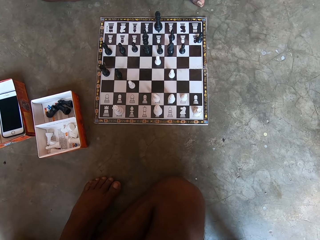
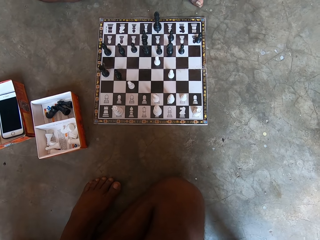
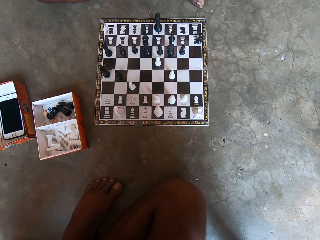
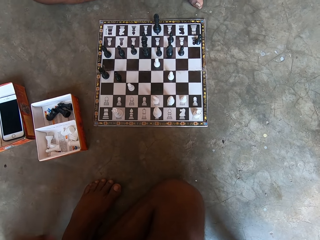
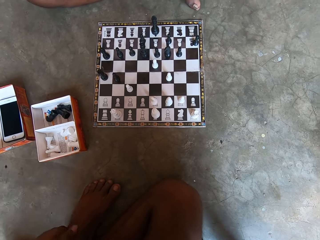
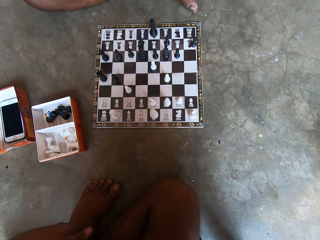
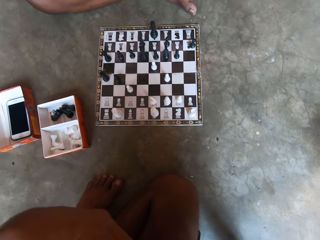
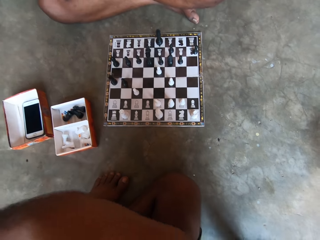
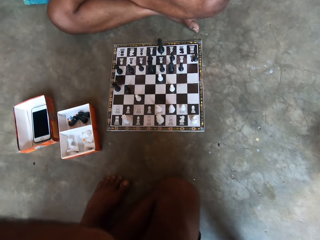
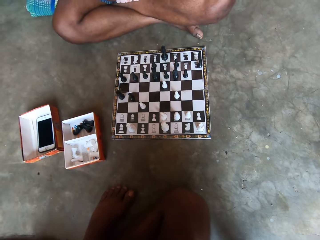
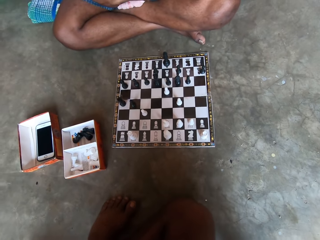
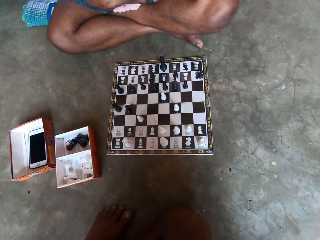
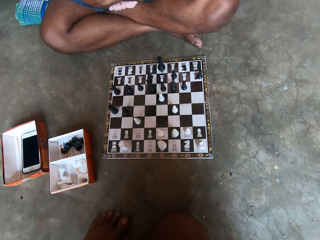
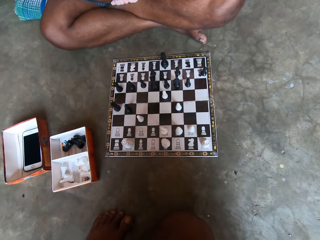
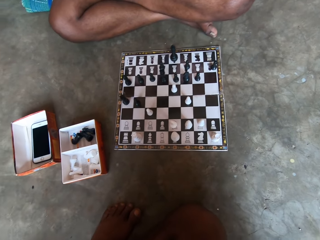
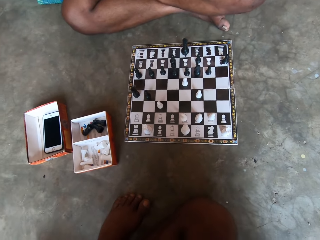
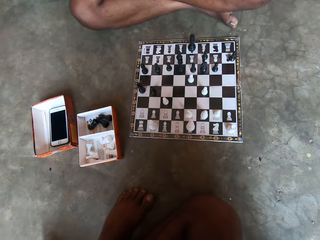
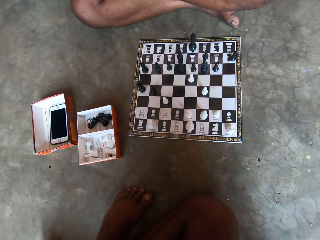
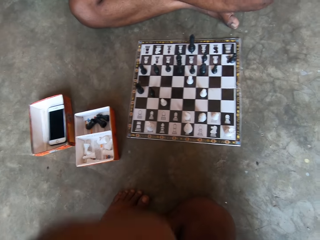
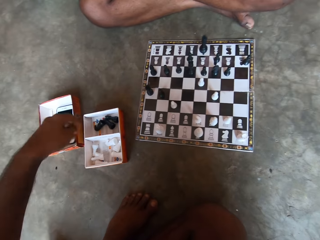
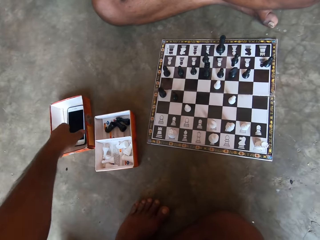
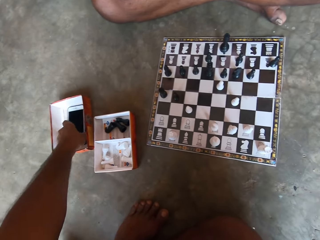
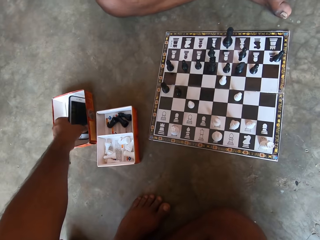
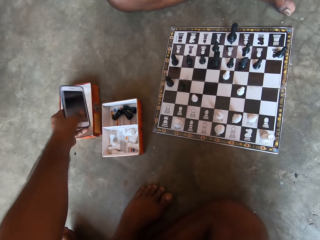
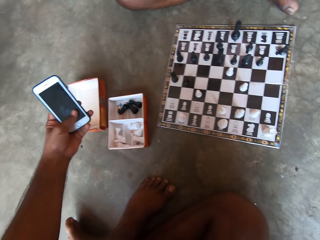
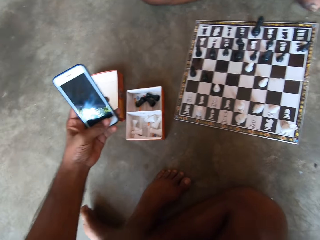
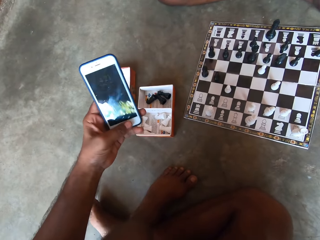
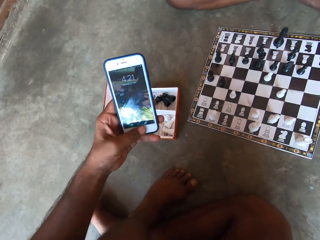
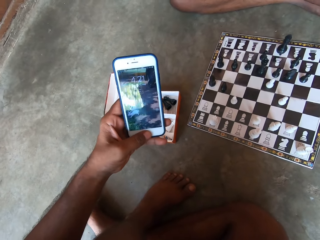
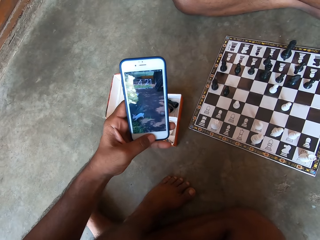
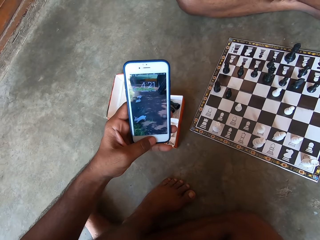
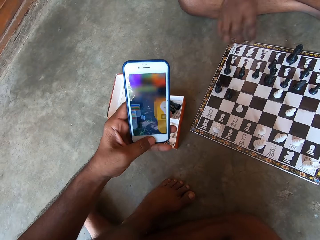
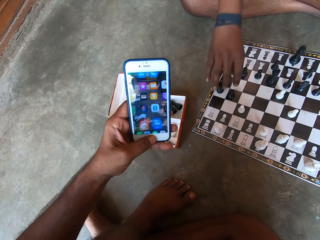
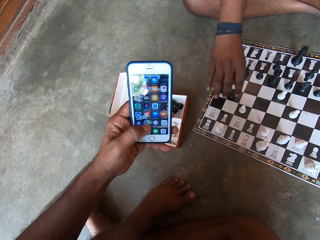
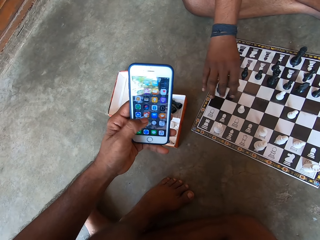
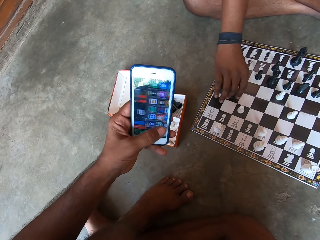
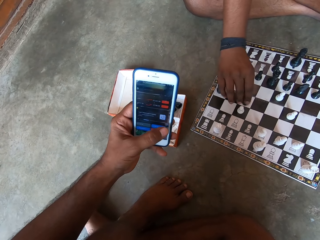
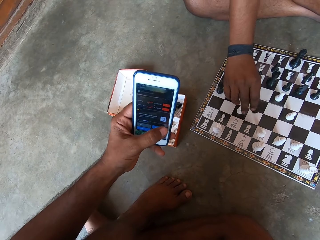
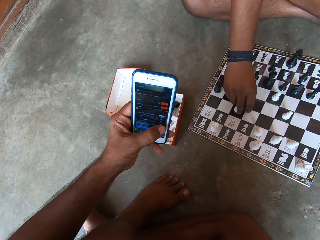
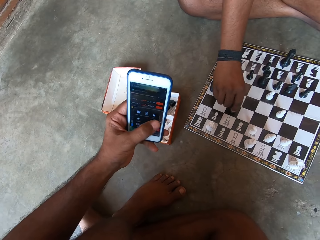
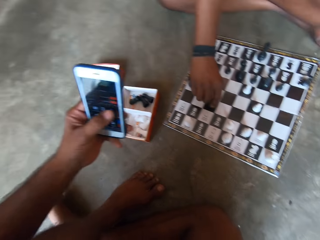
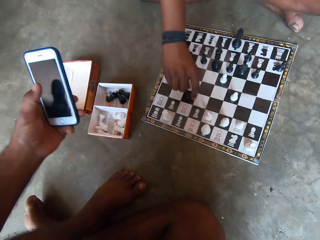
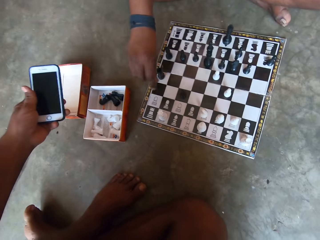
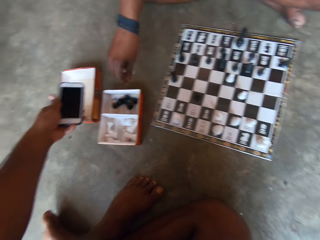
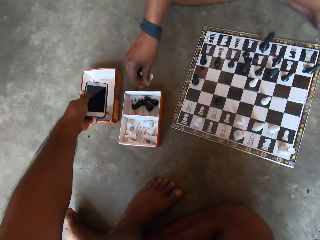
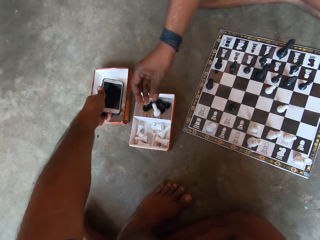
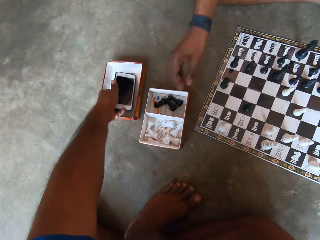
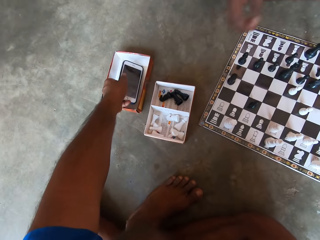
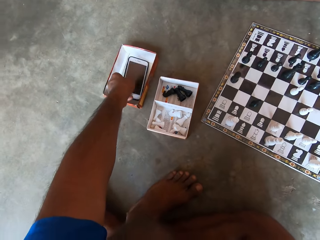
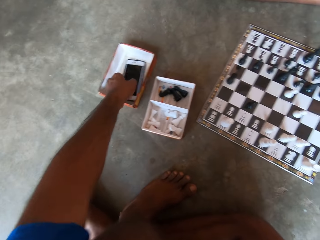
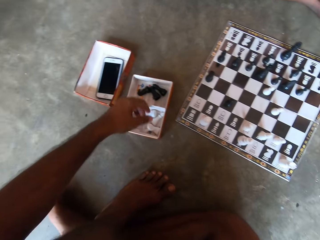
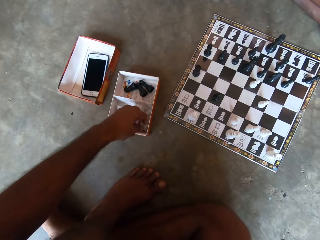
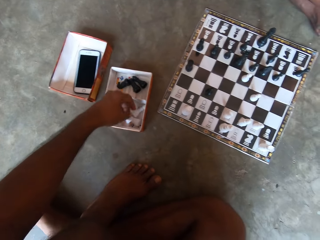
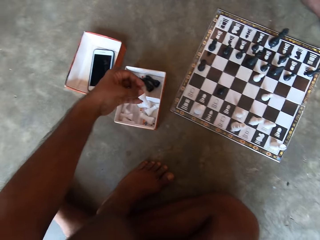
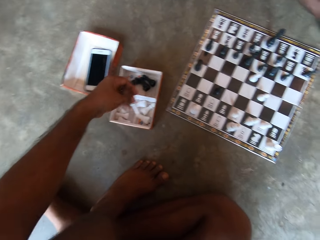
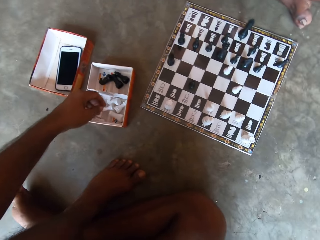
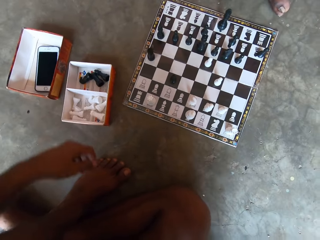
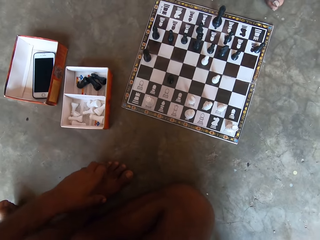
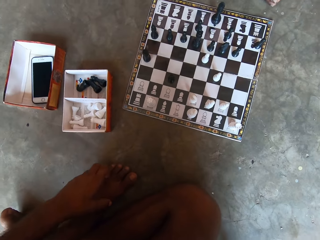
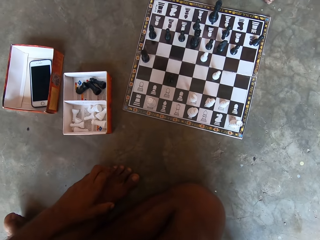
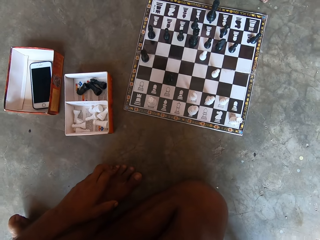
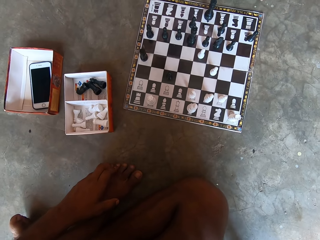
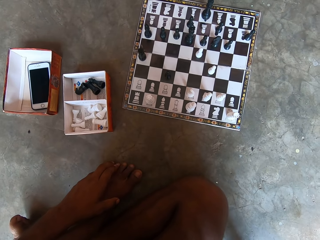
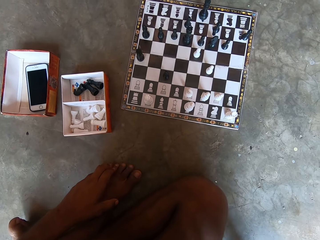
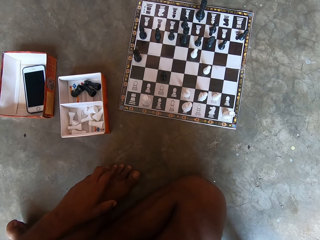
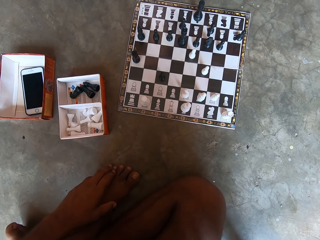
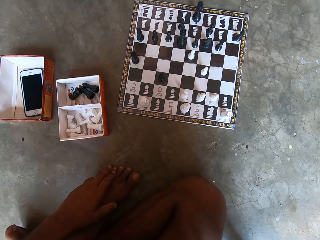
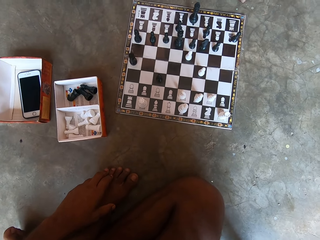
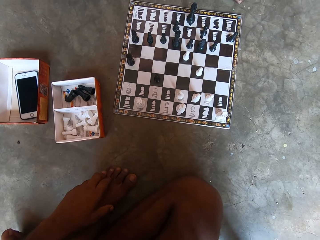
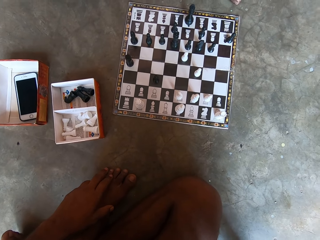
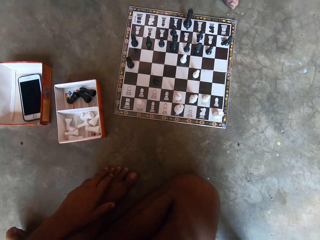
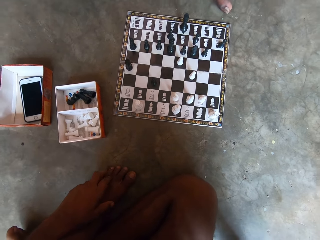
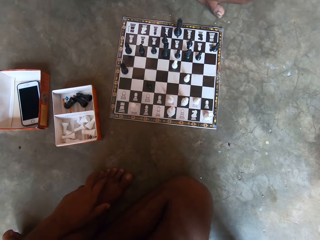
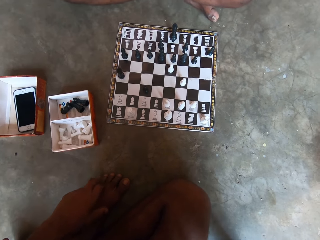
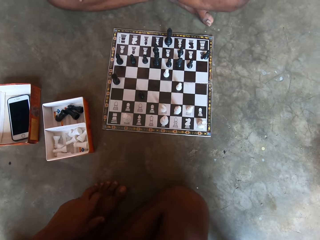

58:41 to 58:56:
The camera wearer moves the hand. He picks up a phone from a carton box on the floor. He operates the phone with his left hand. A man moves a black chess piece on the chess board. The man removes a white chess piece from the chess board. The man drops the white chess piece into the carton box on the floor. The camera wearer drops the phone back into the carton box. He picks up a white chess piece from the carton box on the floor. He drops the white chess piece into the carton box. He touches the leg. He converses with the man.

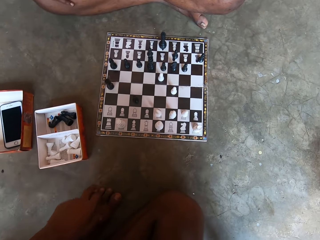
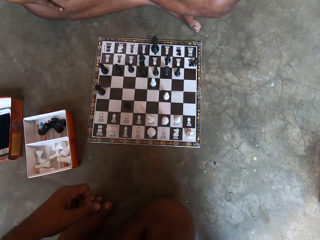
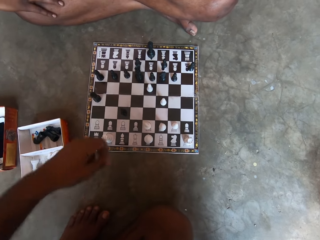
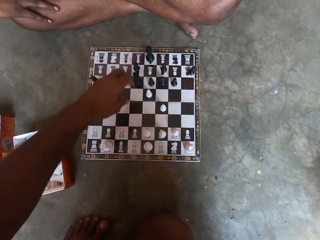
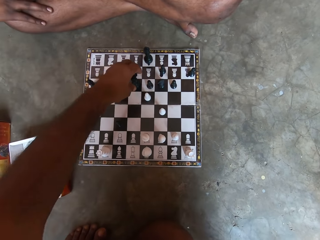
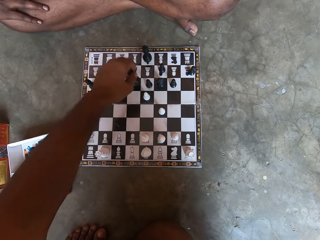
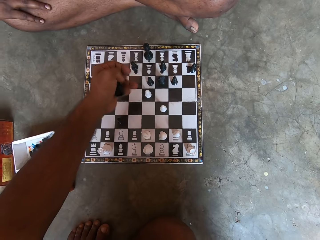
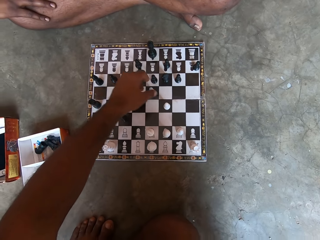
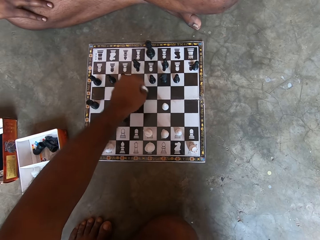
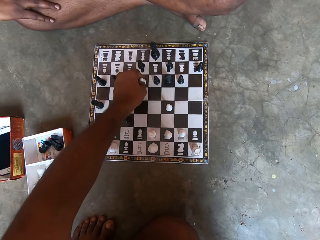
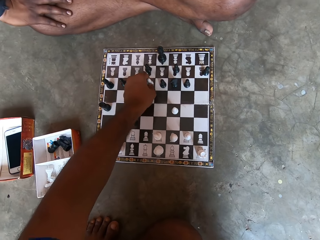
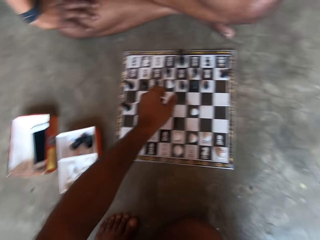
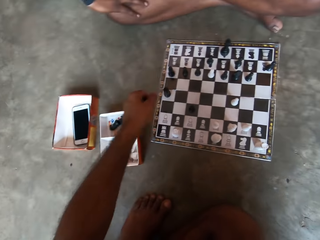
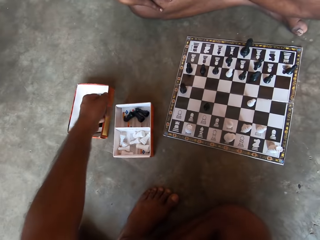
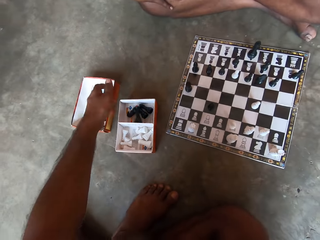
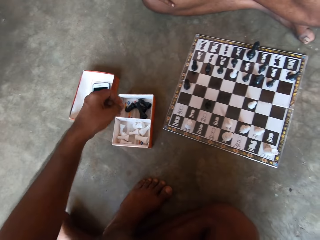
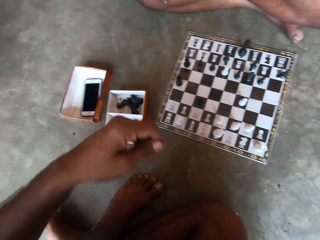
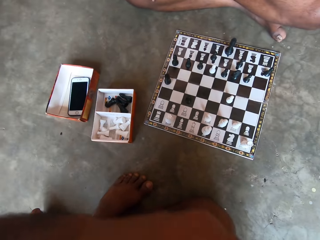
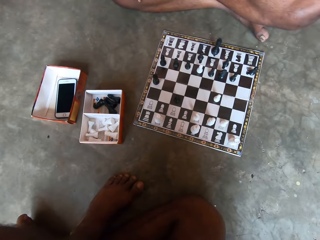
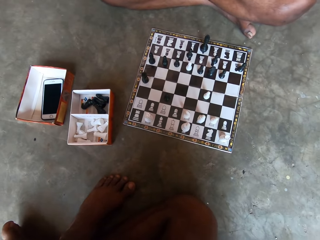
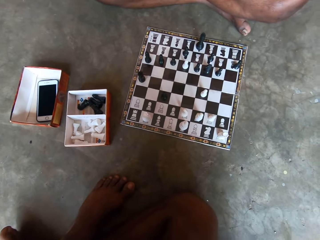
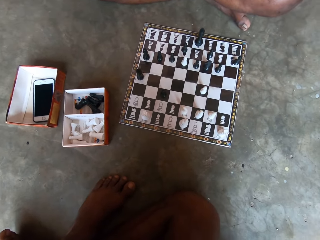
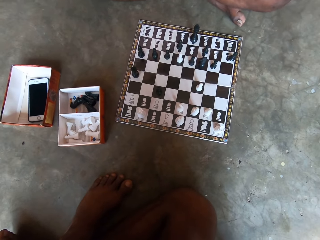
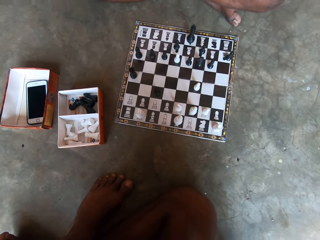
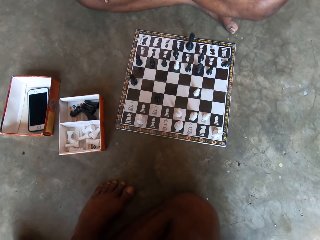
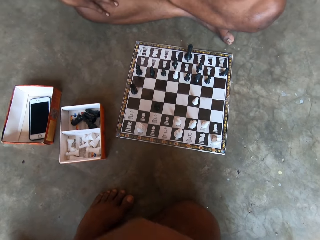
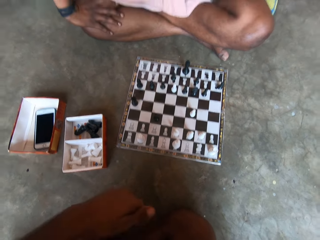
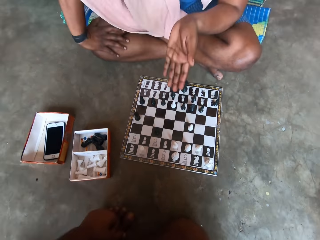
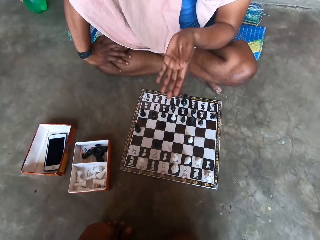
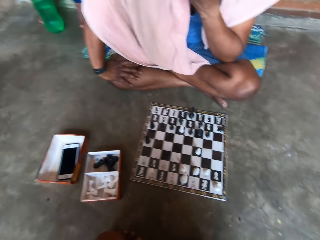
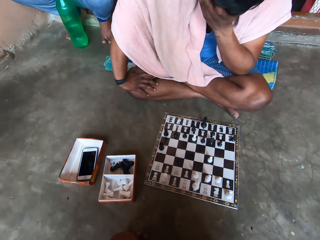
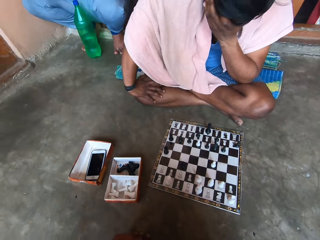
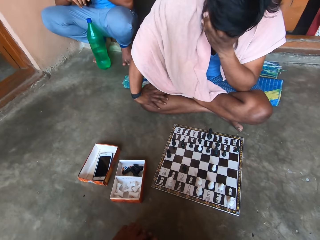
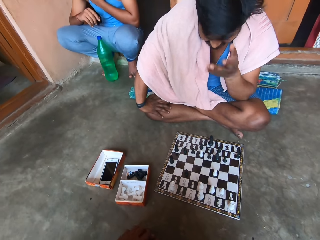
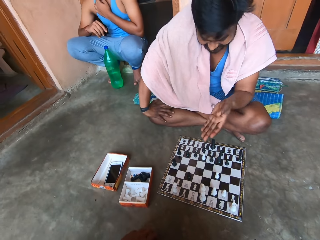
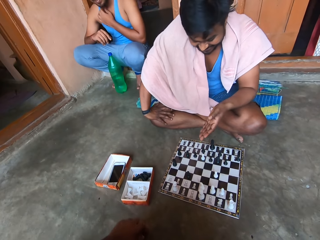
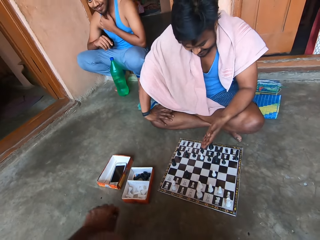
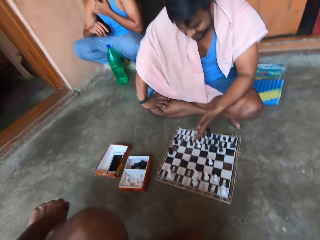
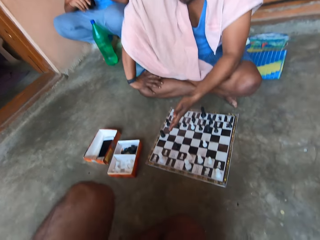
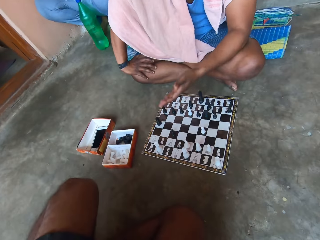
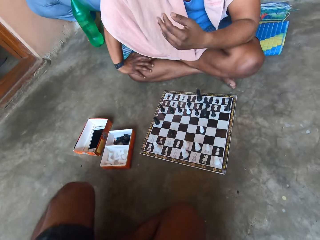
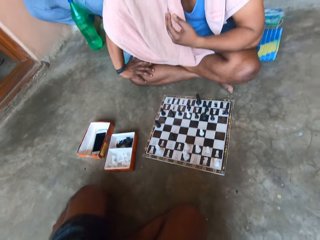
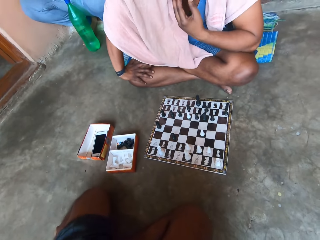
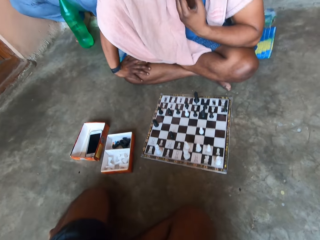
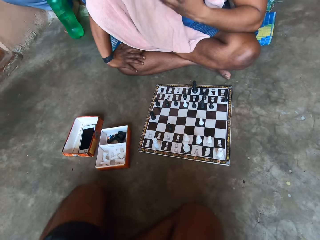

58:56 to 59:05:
The camera wearer picks up a black chess piece from the chess board. They move a white chess piece on the chess board. They drop the black chess piece in the carton box on the floor. They move the hand. A man converses with the camera wearer. The camera wearer moves the hand. The man points at the chess board. Another man appears. The first man points at the chess board. The camera wearer moves the leg.
